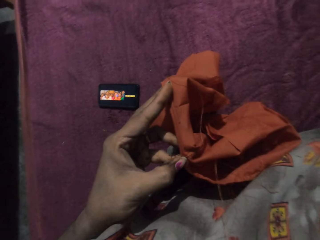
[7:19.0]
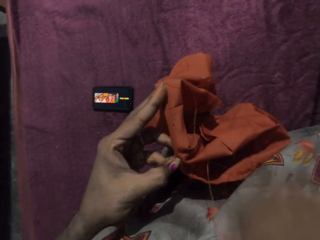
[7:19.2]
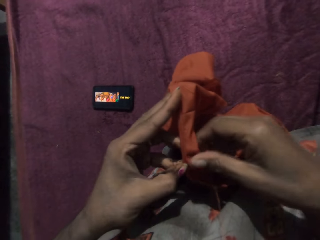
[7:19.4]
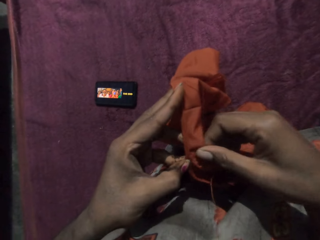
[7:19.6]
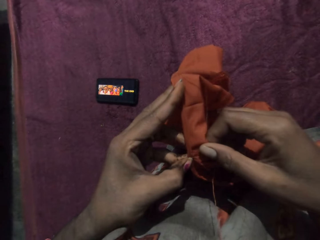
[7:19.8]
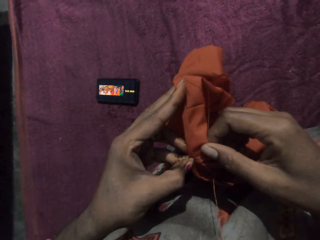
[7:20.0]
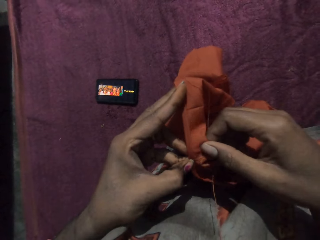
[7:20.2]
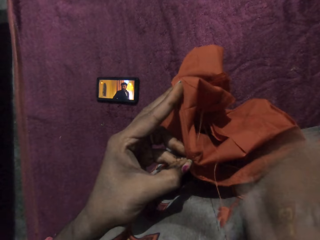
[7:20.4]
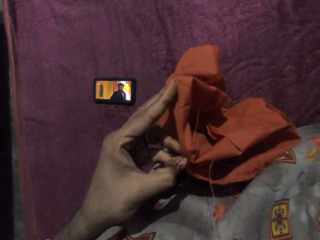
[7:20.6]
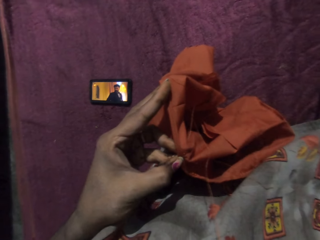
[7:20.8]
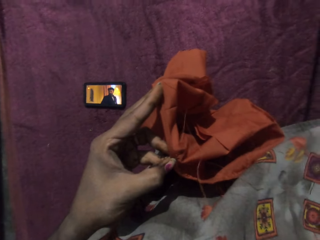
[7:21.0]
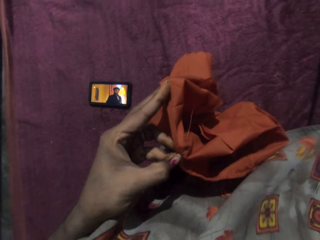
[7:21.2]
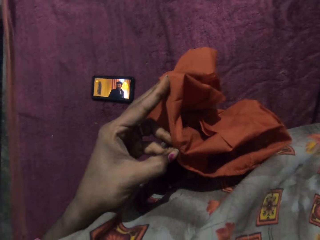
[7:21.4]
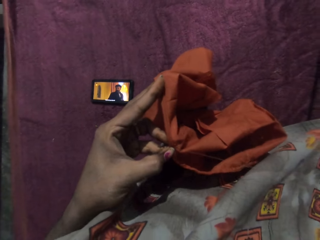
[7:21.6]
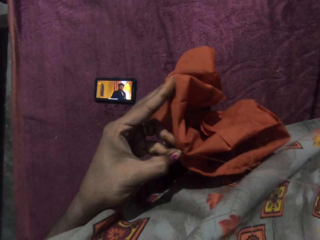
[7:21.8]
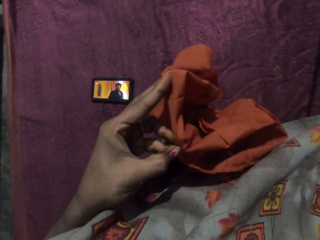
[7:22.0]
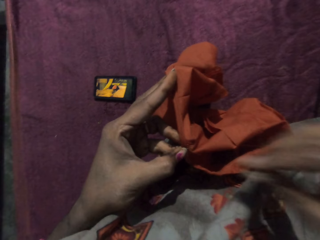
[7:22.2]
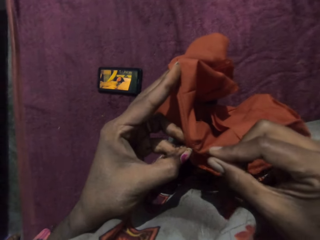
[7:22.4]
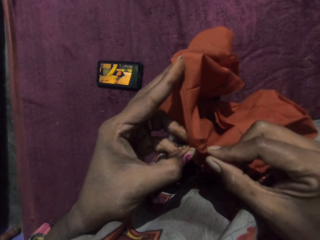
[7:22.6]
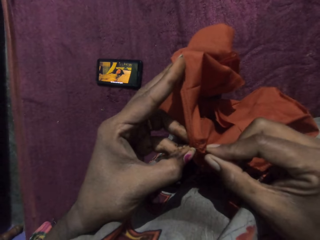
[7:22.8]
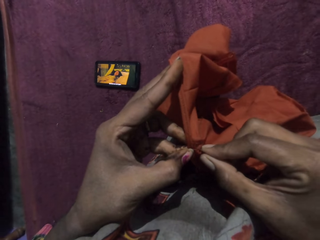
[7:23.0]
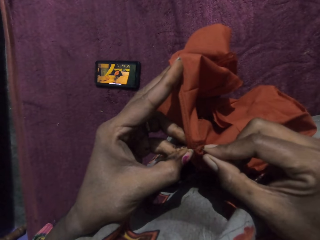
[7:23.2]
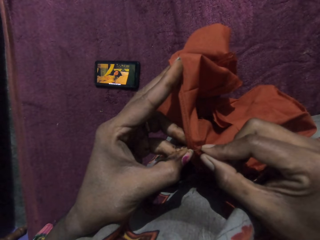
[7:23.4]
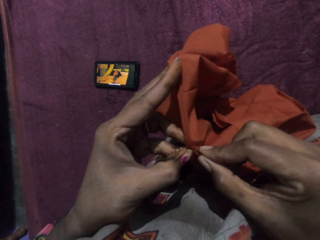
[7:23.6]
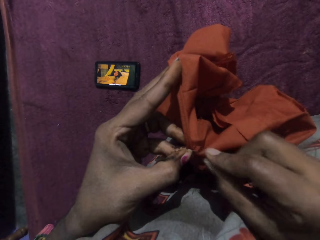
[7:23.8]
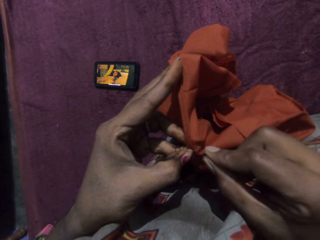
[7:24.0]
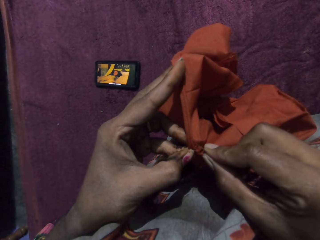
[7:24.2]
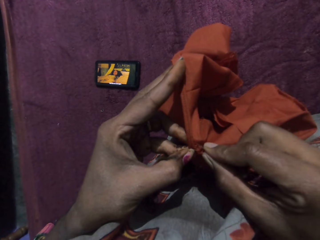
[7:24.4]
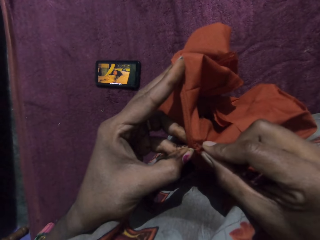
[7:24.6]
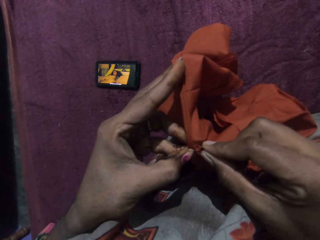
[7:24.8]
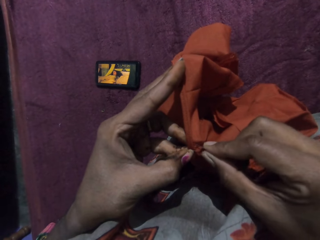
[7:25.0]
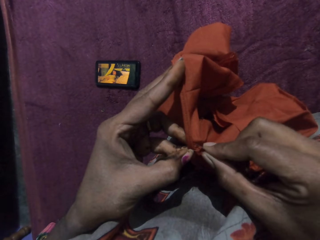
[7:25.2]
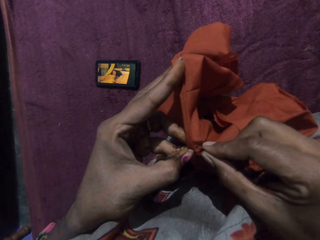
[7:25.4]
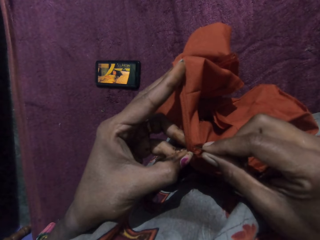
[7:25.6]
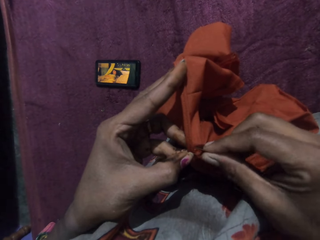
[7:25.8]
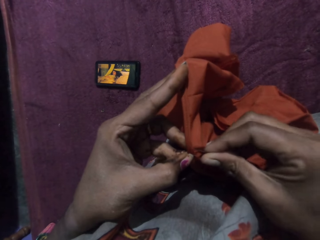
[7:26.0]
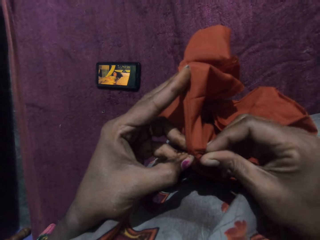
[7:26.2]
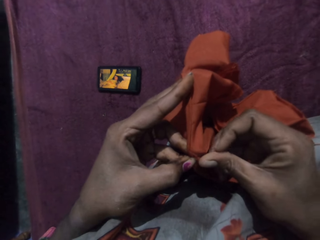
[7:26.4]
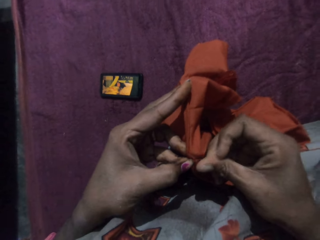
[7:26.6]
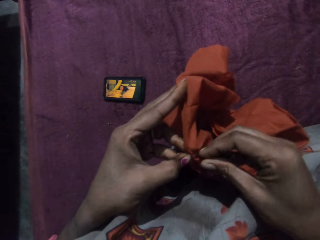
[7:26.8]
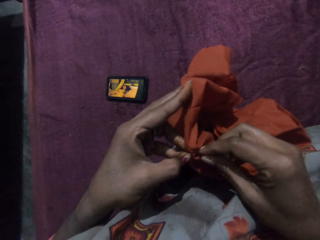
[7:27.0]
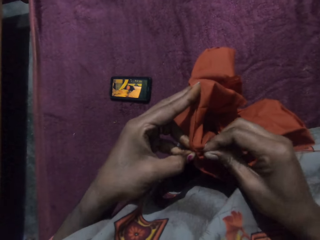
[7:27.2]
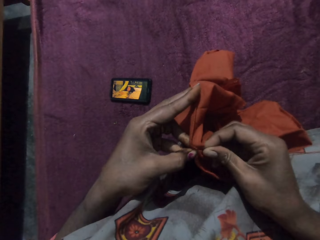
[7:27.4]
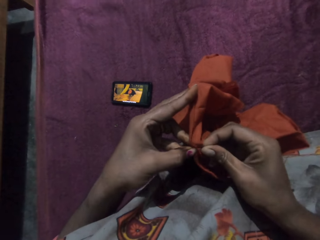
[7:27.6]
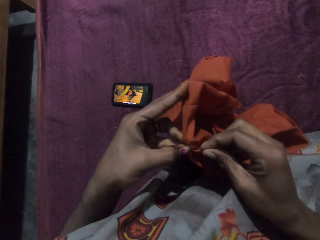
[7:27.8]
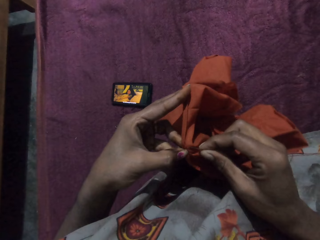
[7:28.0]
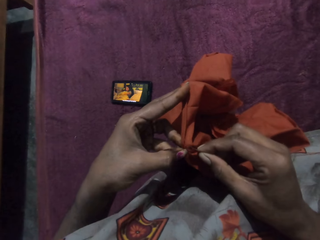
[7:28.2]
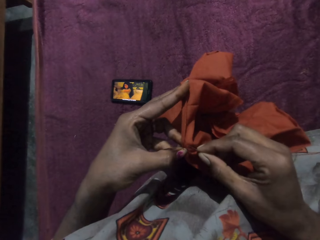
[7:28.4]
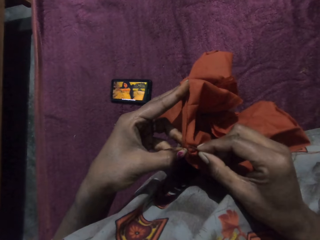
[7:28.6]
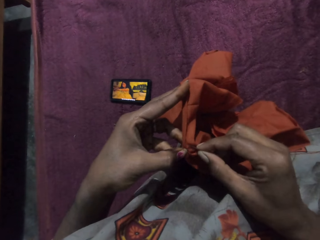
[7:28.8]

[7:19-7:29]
The camera wearer sews the cloth with the threaded needle in her right hand.

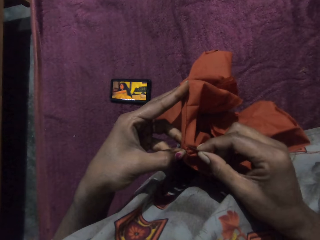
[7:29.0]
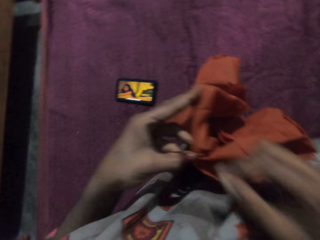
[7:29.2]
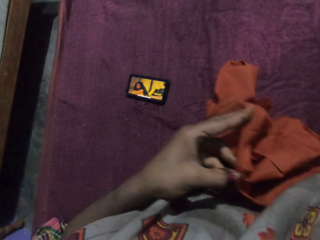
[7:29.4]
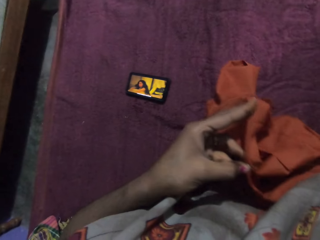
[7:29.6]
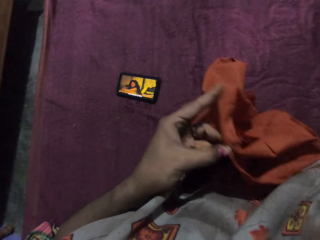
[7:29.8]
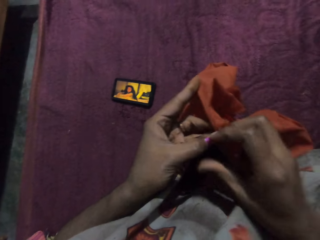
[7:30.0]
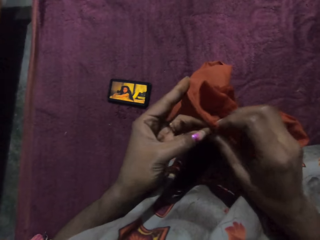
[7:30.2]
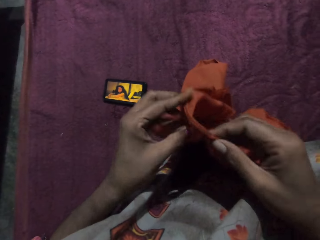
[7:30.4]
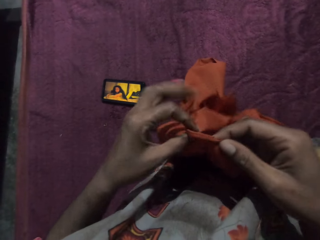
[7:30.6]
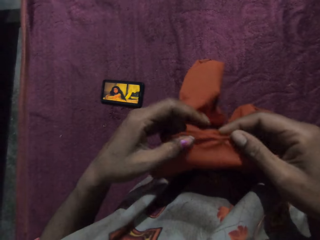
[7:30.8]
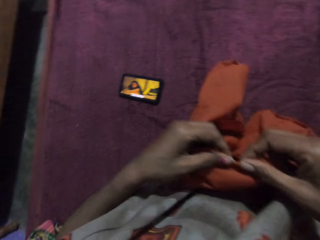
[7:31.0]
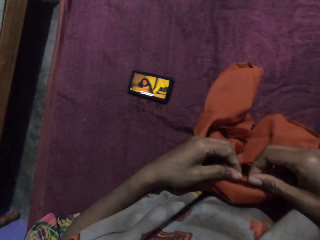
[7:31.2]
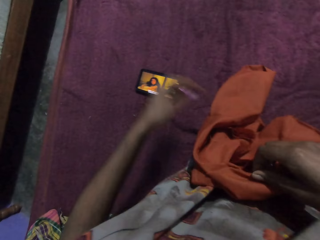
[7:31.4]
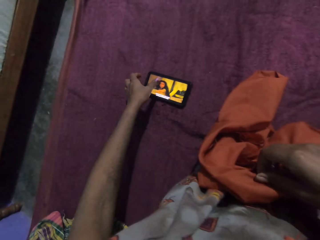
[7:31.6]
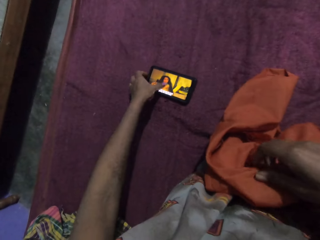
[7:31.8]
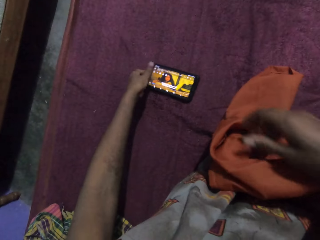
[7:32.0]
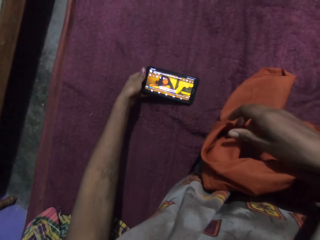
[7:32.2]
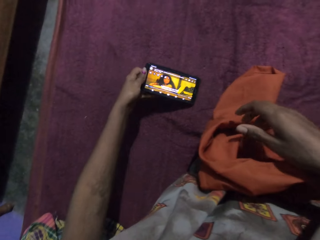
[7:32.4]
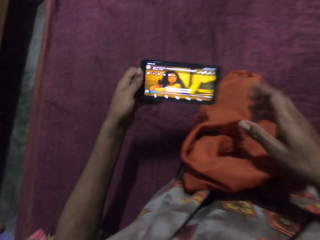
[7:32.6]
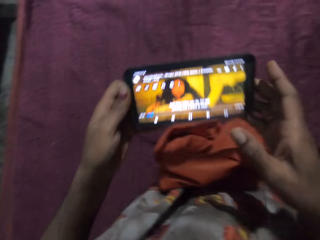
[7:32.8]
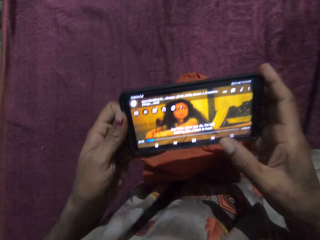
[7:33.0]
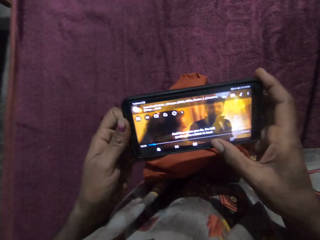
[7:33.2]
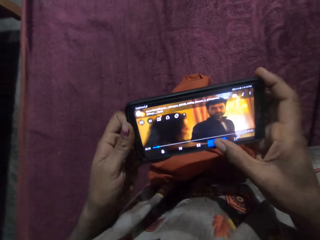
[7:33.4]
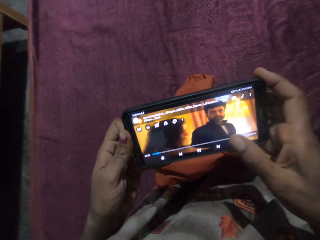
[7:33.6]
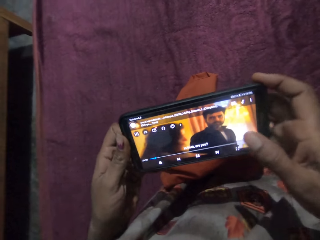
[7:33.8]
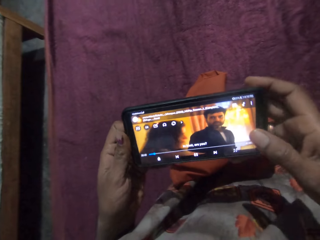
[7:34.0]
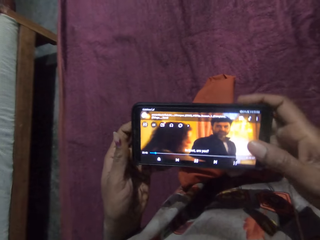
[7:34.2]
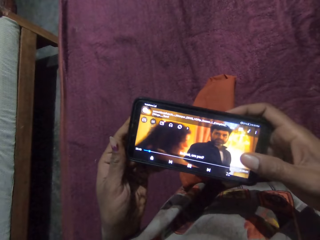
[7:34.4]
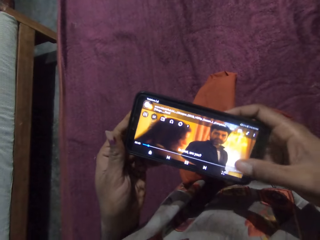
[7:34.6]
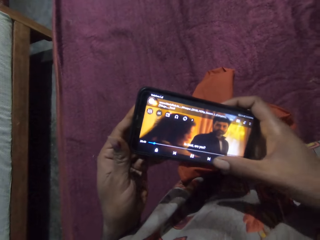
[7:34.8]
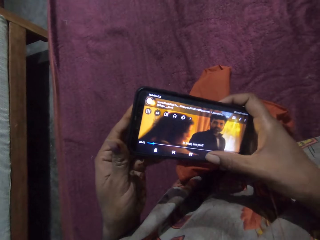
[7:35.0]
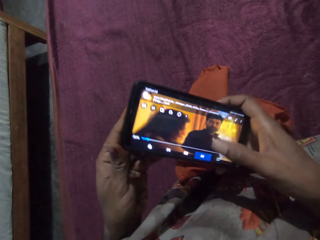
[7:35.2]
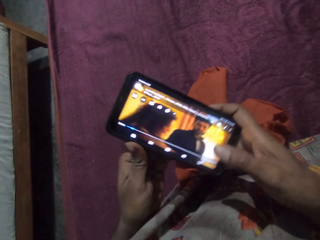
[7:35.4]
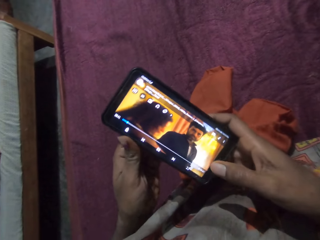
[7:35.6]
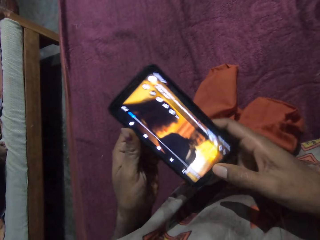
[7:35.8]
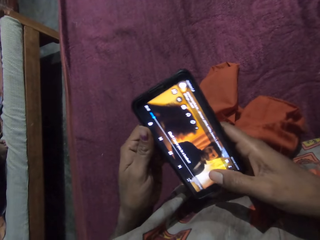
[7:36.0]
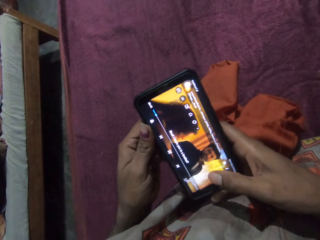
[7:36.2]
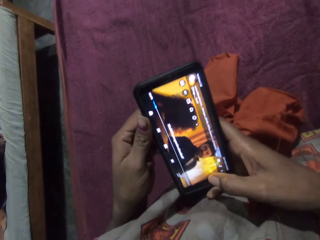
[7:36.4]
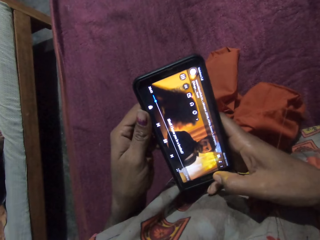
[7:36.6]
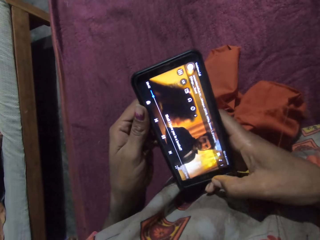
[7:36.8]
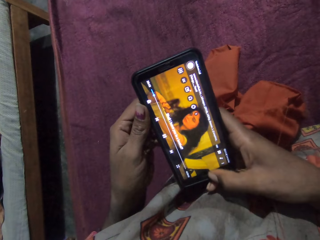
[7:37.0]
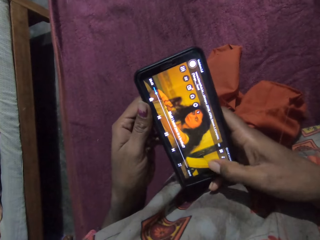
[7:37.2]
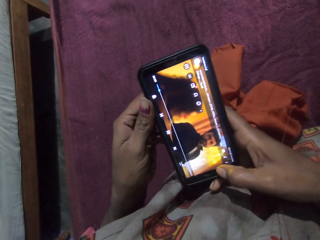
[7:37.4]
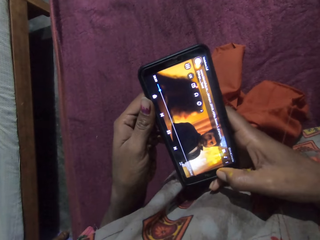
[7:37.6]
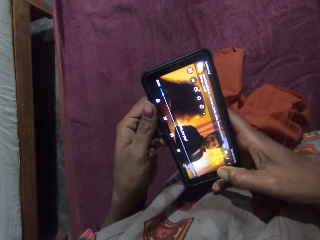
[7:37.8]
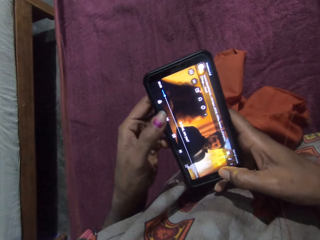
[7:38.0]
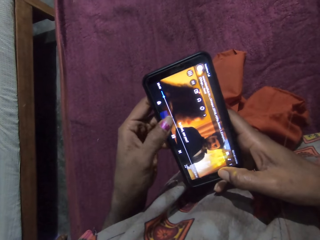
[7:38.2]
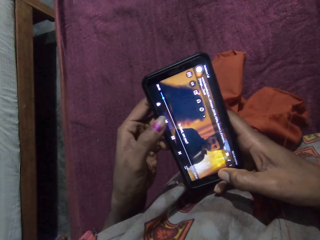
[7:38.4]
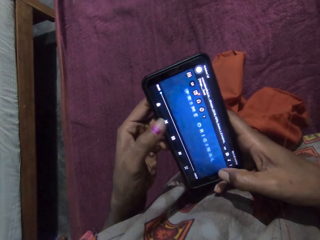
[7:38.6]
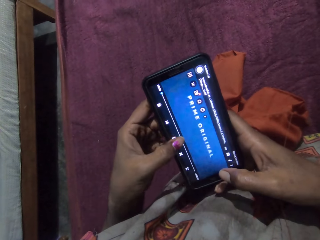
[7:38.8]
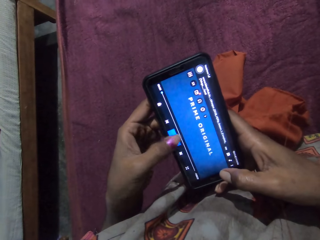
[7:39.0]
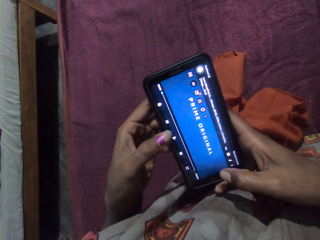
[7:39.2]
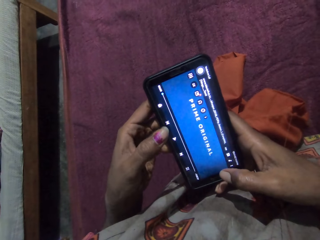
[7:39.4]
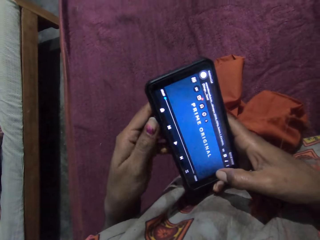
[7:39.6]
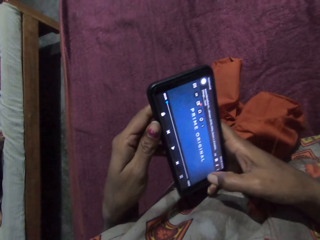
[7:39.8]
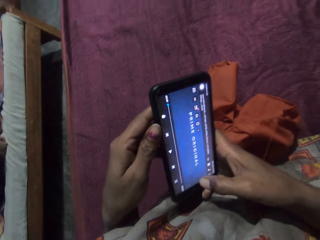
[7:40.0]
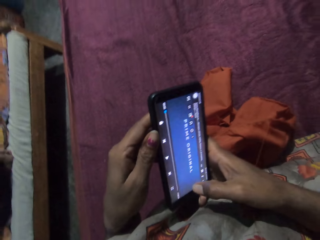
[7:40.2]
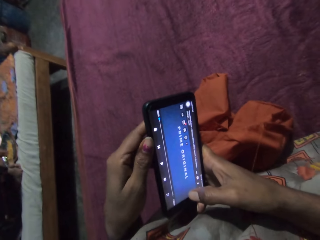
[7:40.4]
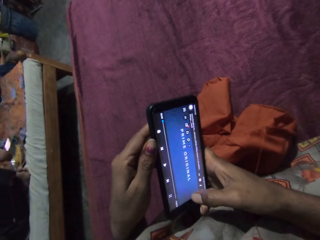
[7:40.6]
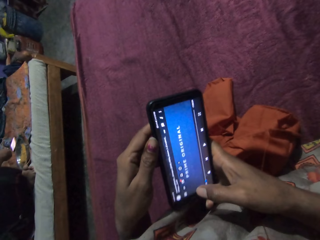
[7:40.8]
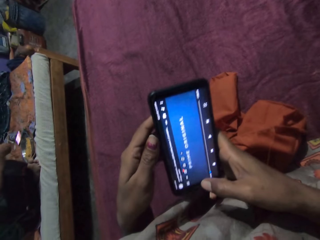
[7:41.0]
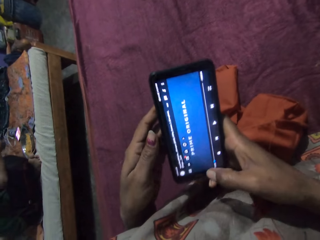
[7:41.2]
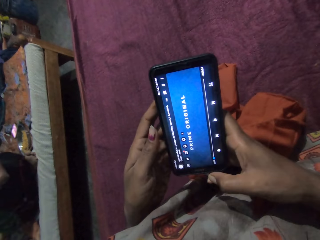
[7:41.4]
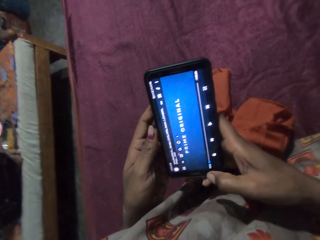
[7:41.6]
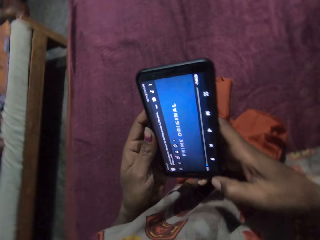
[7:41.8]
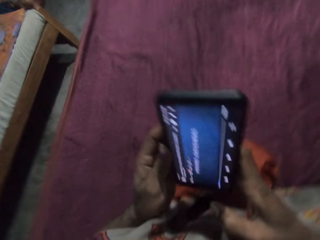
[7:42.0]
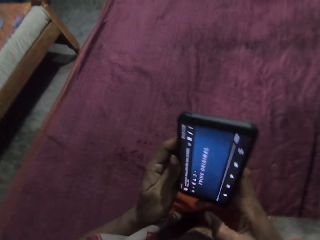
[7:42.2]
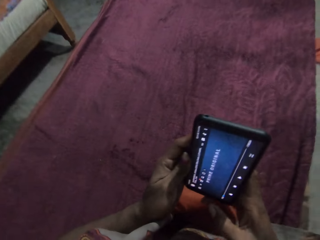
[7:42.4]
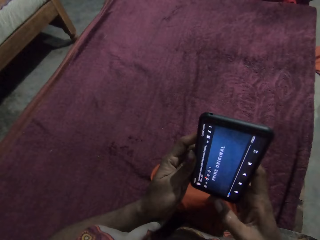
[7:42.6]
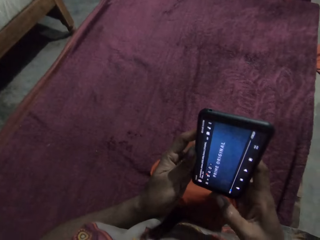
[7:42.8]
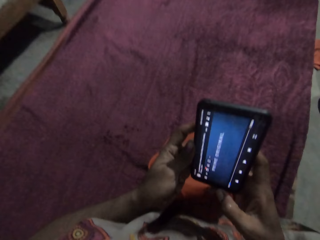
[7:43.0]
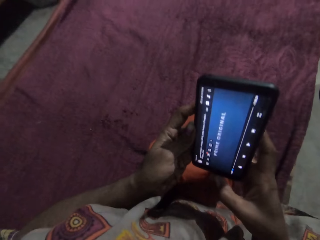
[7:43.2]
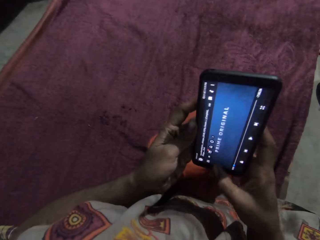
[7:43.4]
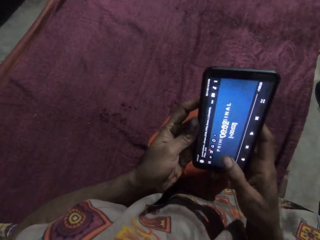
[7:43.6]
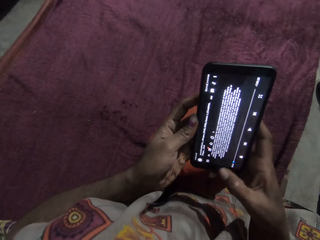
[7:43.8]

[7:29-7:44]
The camera wearer adjusts the cloth with her left hand. She presses the phone on the bed with her left hand. She picks up the phone from the bed with her left hand. She drops the cloth. She operates the phone with her right hand. She turns the phone with her hands. She operates the phone with her hands.
